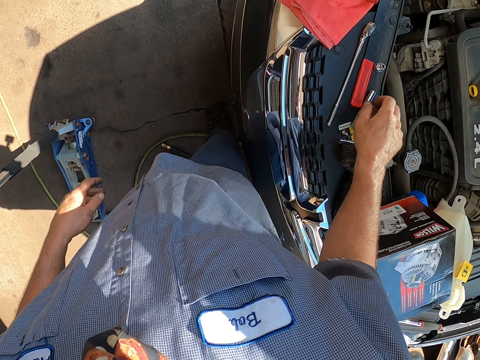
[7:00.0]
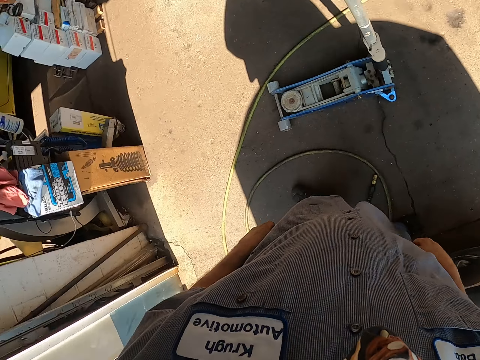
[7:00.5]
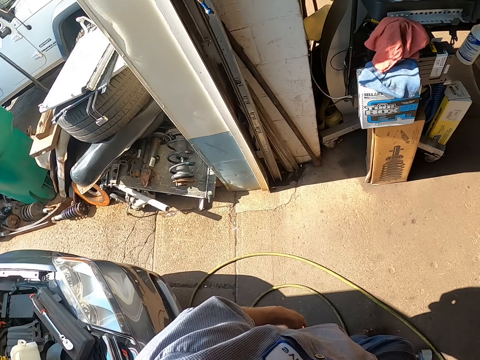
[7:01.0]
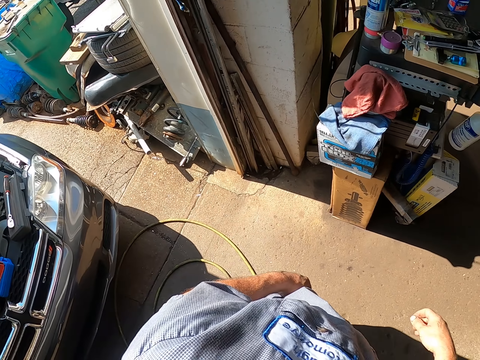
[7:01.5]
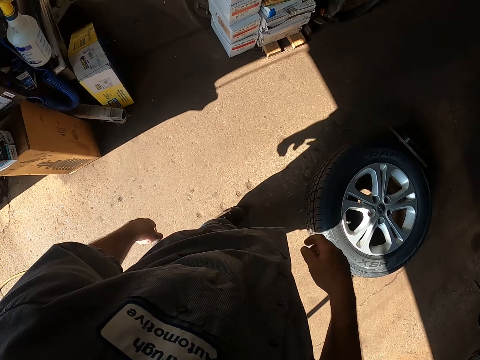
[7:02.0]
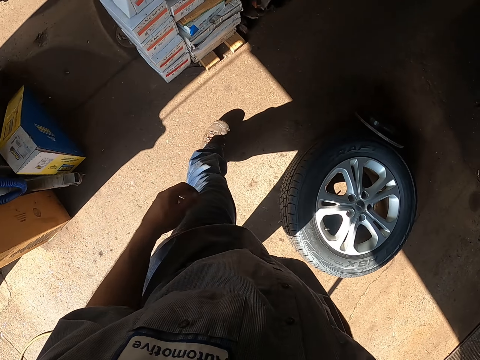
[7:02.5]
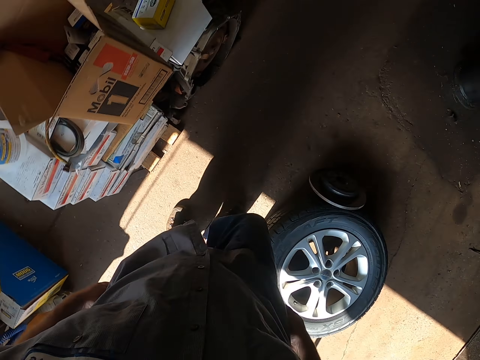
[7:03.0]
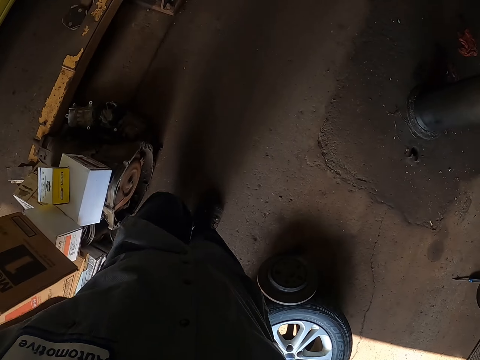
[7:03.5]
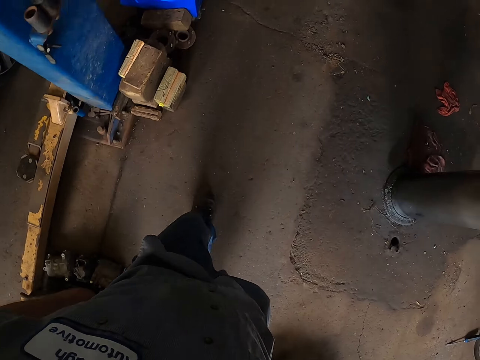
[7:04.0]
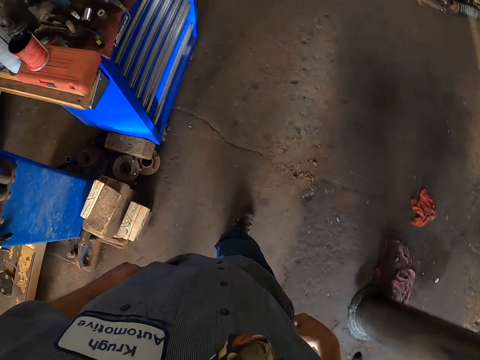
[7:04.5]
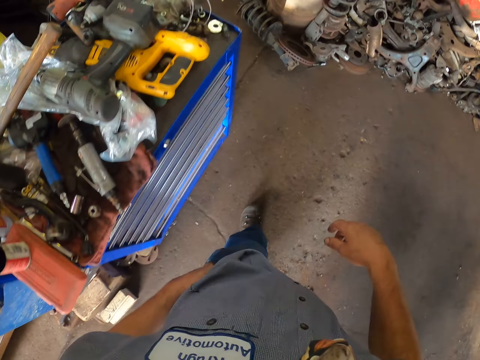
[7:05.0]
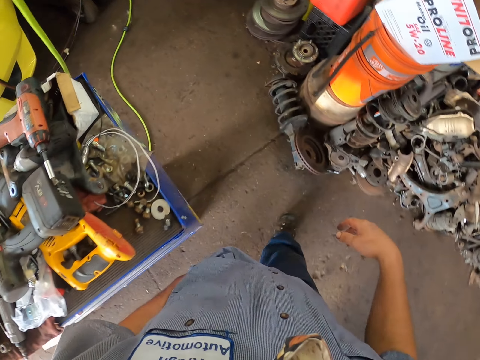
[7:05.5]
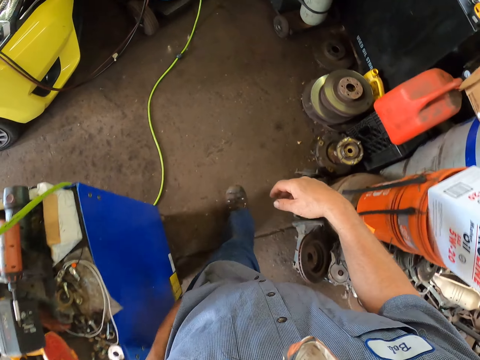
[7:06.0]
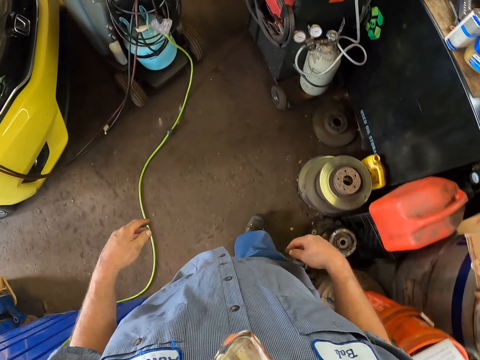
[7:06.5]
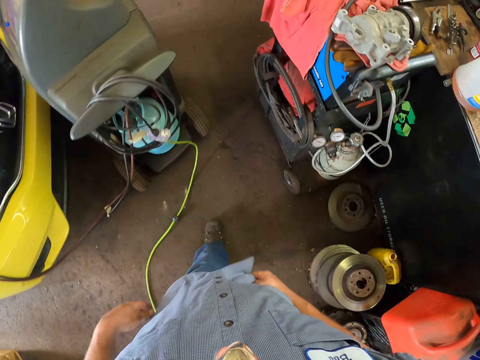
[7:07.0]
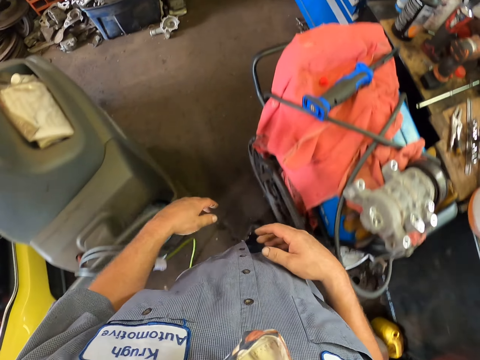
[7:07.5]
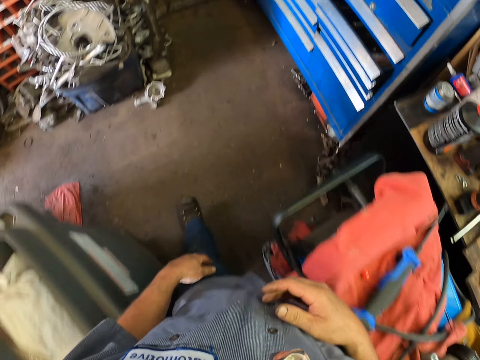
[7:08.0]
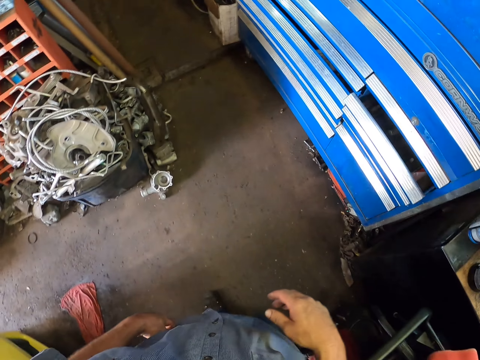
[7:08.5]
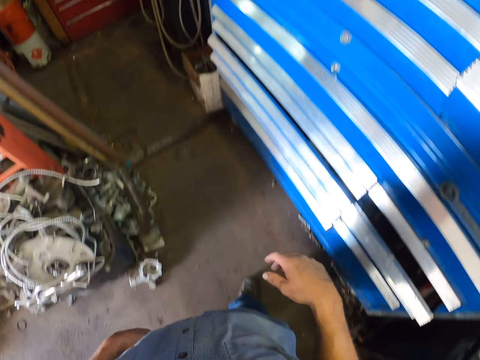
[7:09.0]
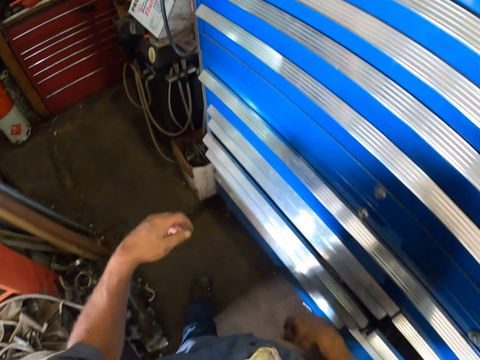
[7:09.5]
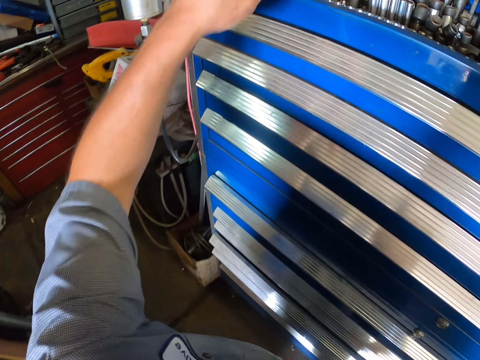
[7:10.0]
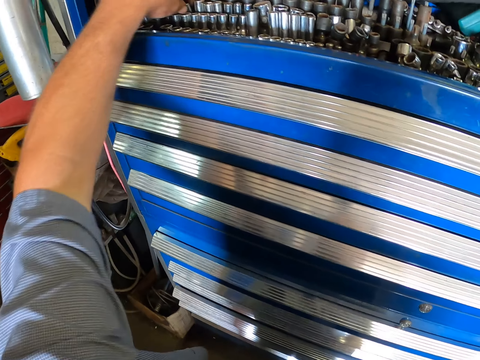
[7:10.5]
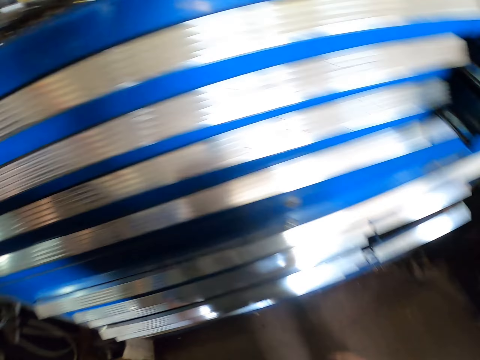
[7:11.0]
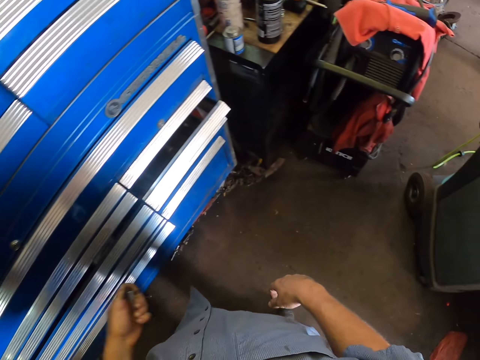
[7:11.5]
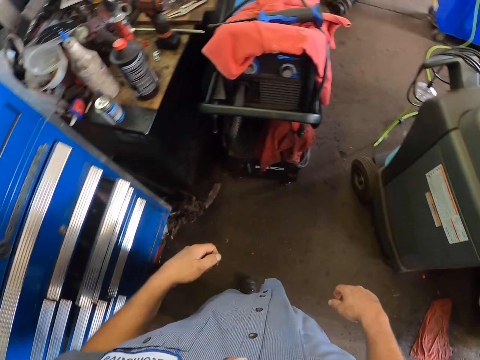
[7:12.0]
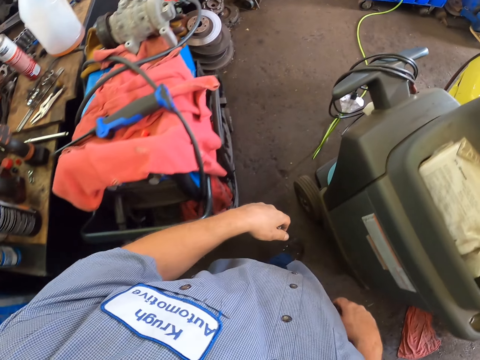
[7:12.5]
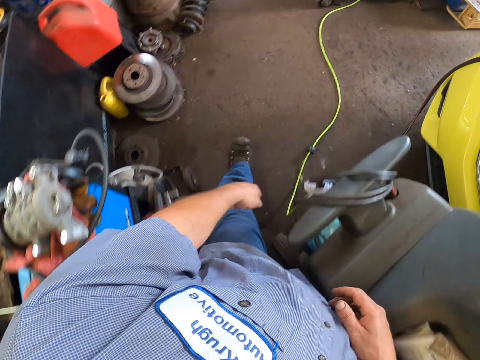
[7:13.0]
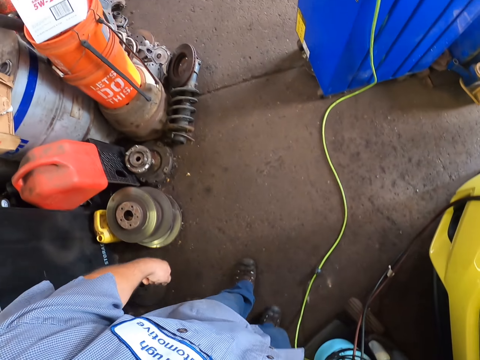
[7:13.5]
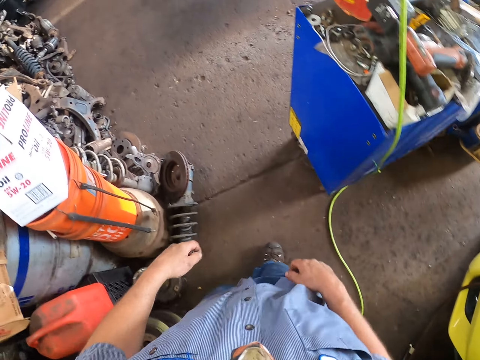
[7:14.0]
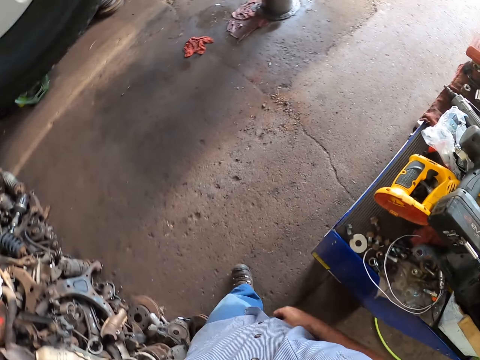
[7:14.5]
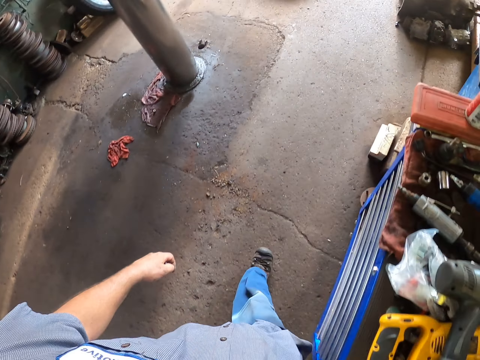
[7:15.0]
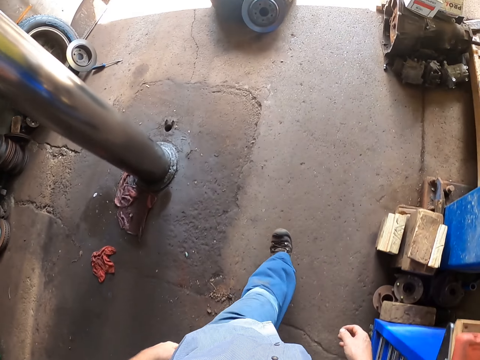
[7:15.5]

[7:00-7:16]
The camera wearer places down the box spanner. They walk around. They look around. They walk around. They pick something. They walk around.

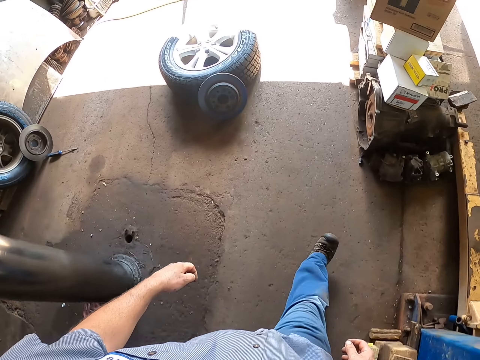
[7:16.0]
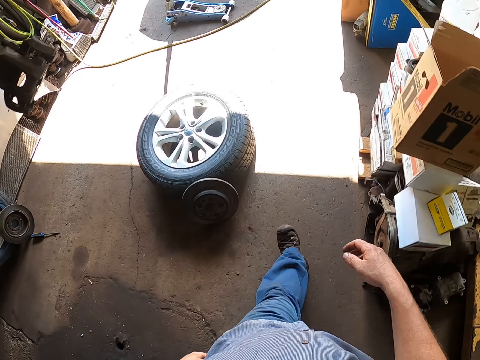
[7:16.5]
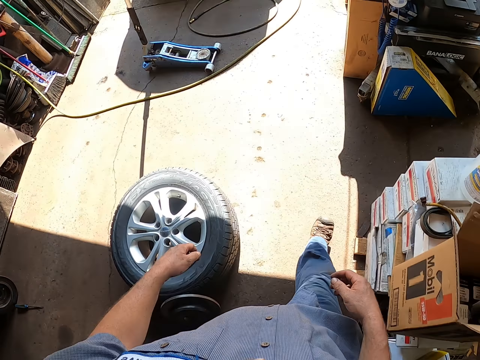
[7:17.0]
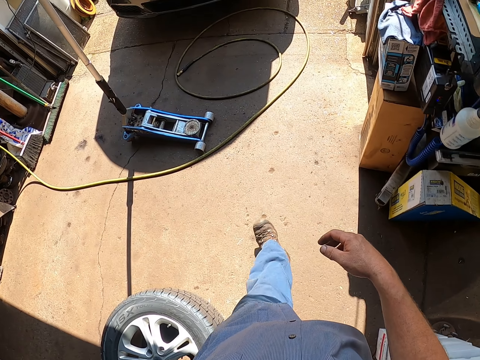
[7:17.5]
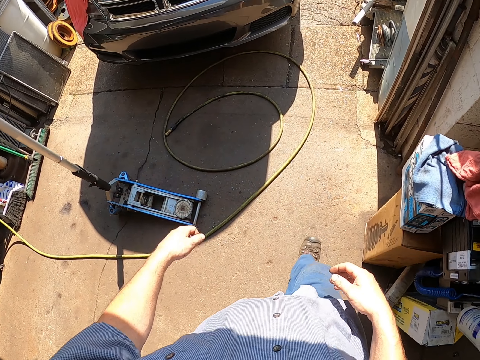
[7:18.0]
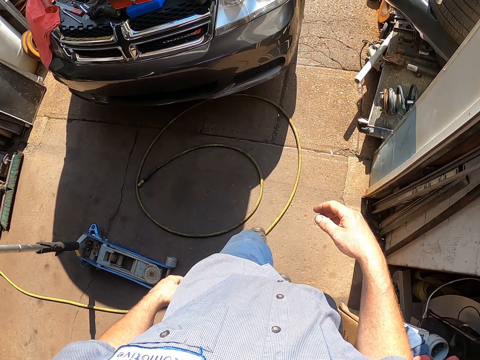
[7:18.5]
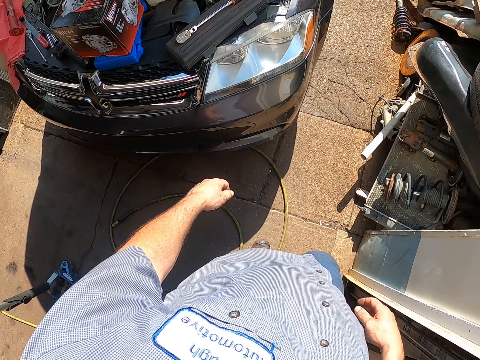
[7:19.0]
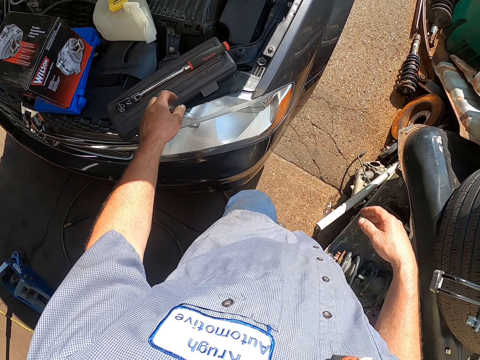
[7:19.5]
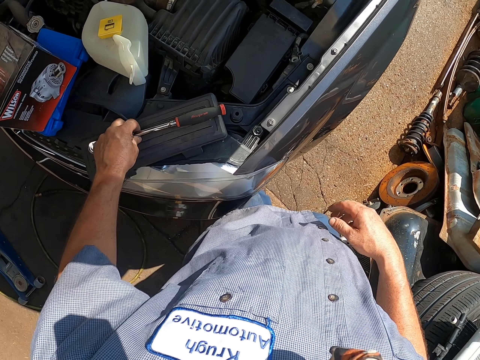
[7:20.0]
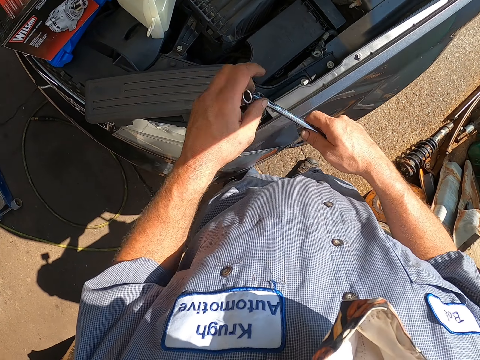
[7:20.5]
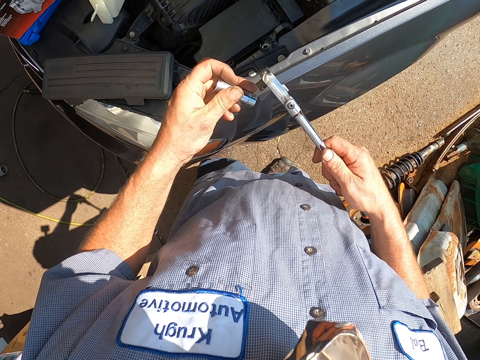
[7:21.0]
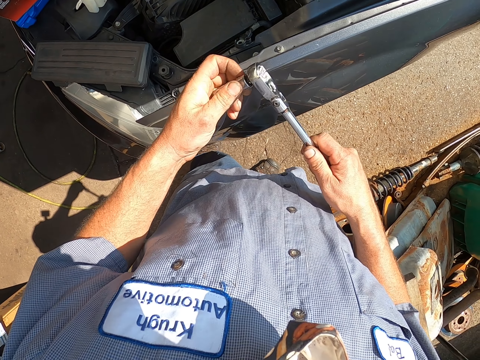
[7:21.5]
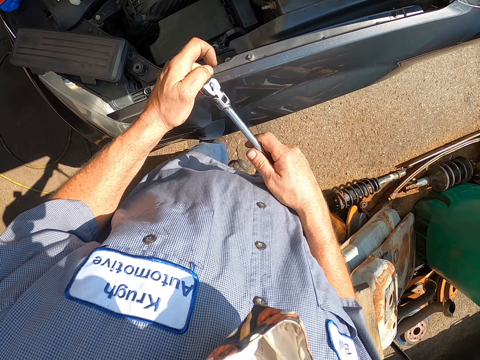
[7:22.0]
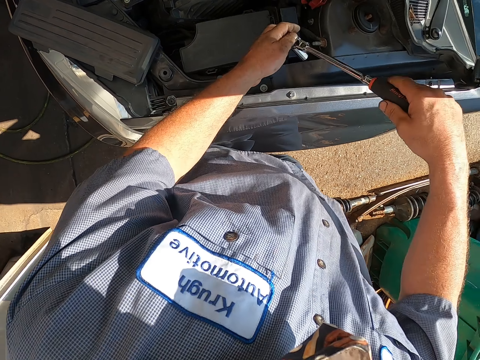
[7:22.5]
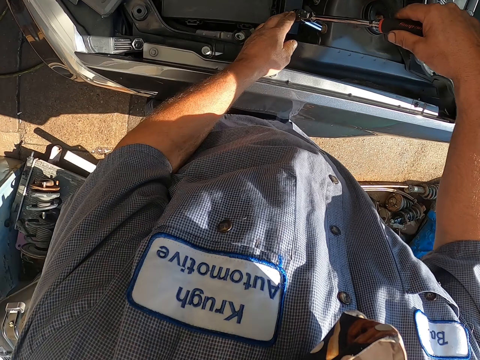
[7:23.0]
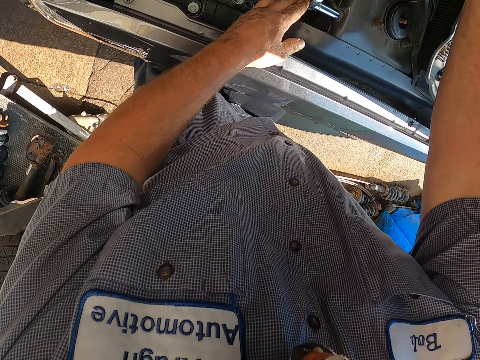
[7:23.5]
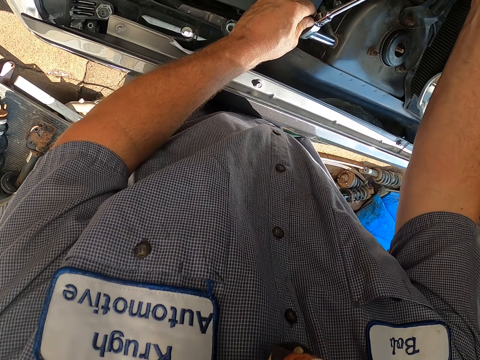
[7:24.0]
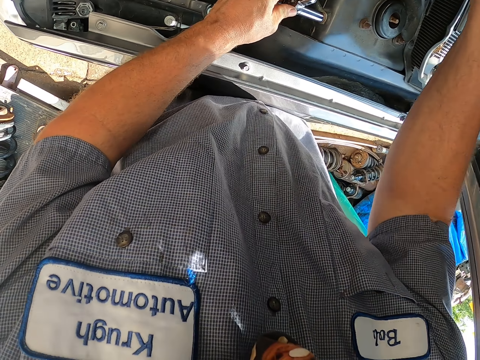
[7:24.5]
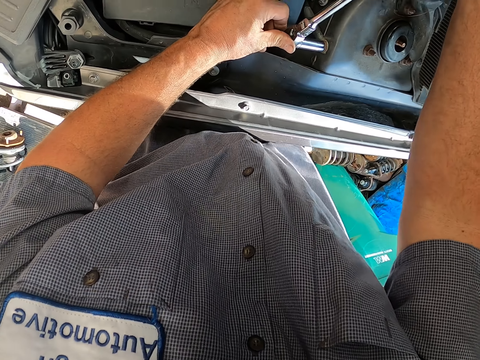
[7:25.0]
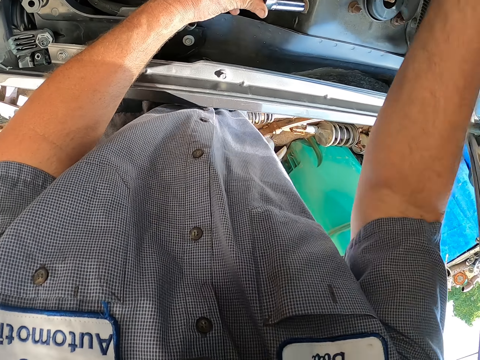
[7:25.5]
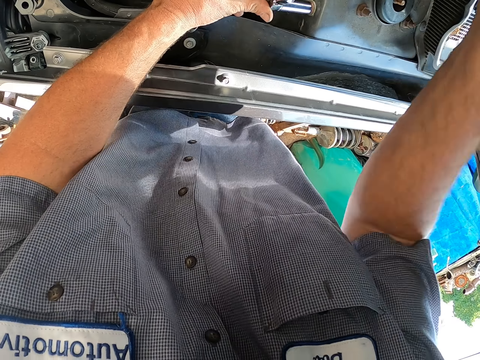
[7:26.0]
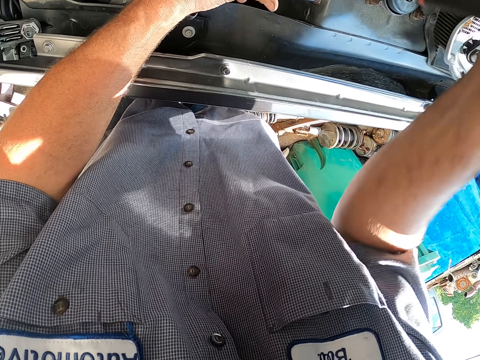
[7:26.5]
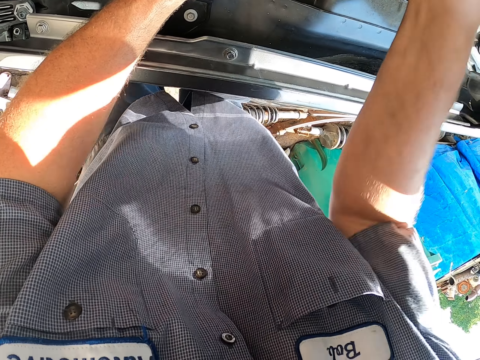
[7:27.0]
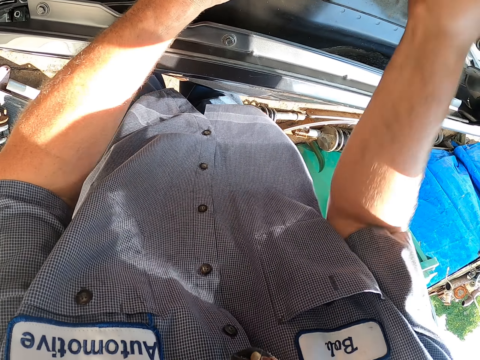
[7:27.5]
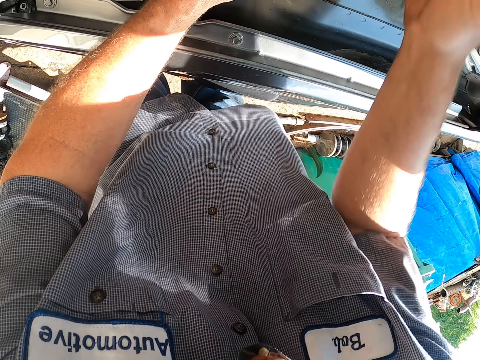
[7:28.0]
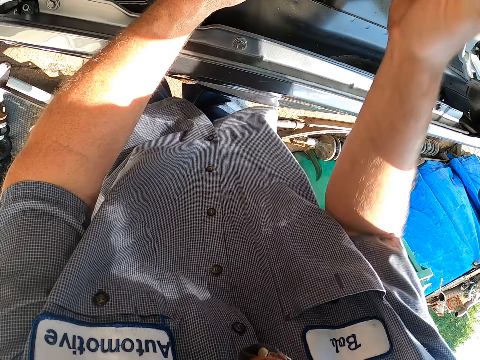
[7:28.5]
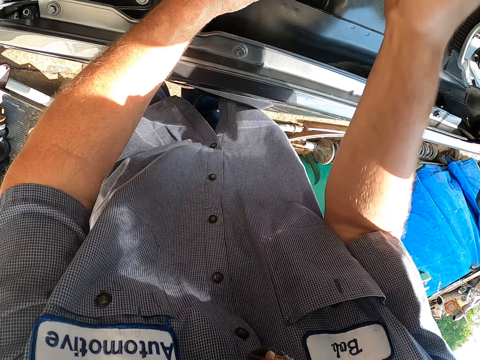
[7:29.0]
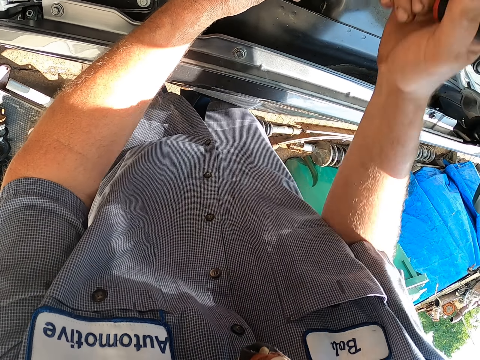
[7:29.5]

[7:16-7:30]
The camera wearer picks the bearing spanner. They fix the box spanner on the bearing spanner. They do something with the bearing spanner. They remove a bolt with the spanner.
